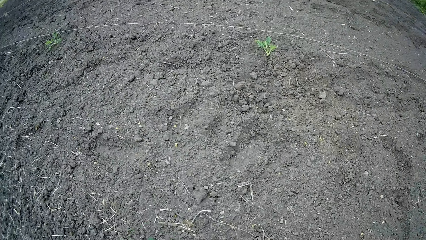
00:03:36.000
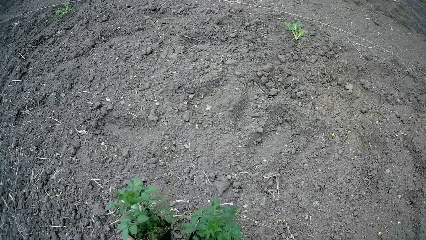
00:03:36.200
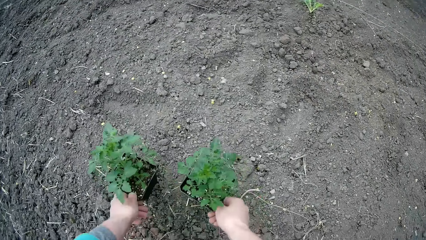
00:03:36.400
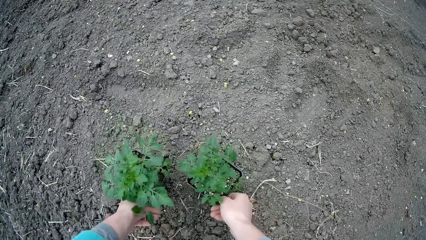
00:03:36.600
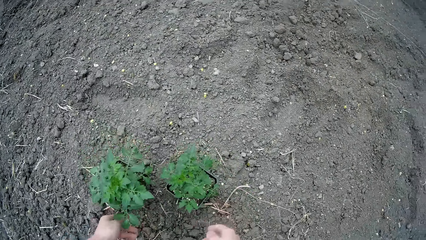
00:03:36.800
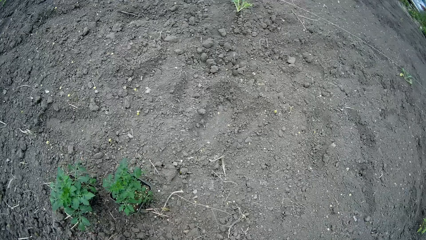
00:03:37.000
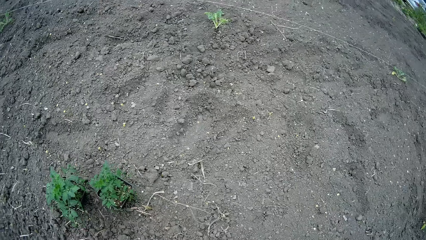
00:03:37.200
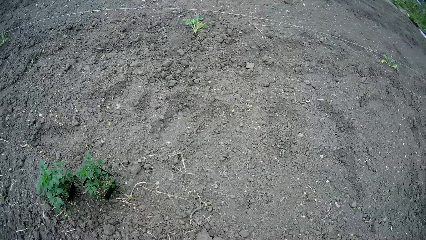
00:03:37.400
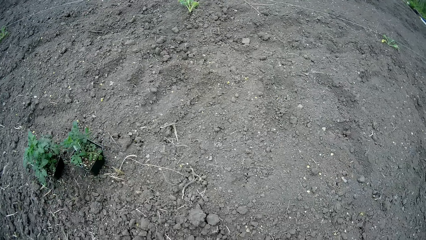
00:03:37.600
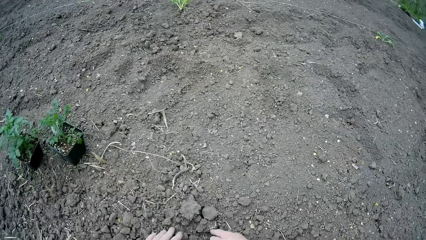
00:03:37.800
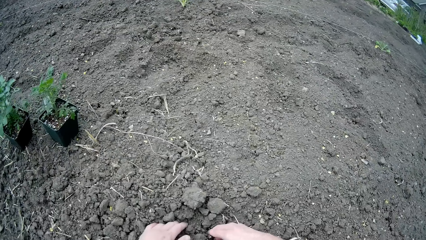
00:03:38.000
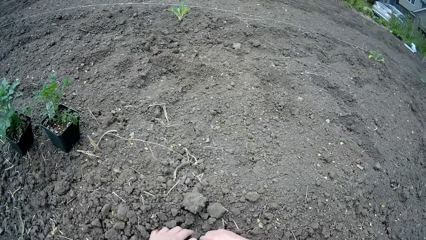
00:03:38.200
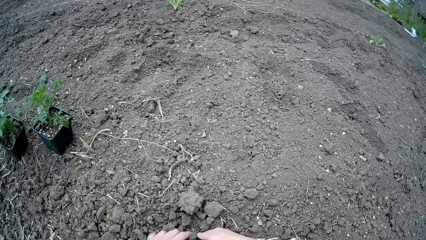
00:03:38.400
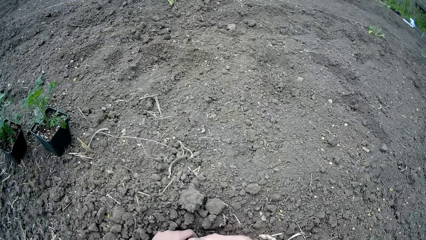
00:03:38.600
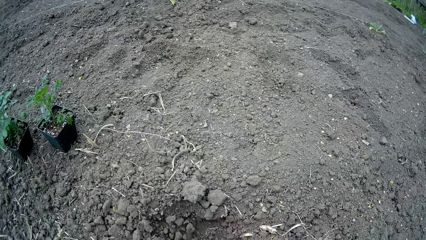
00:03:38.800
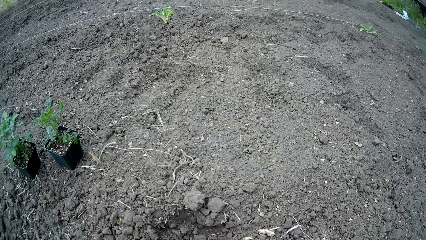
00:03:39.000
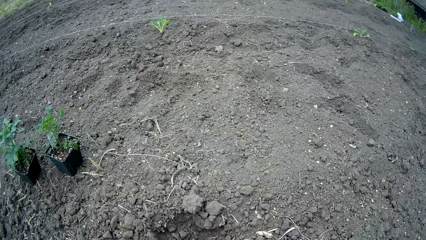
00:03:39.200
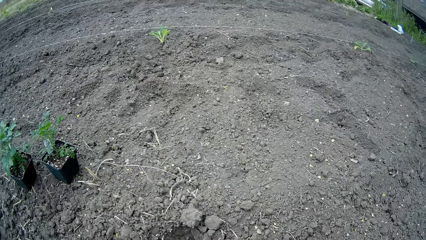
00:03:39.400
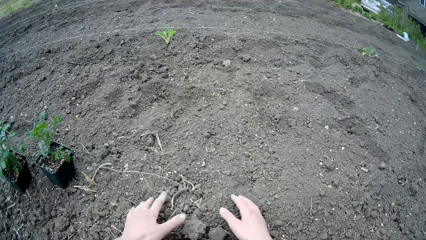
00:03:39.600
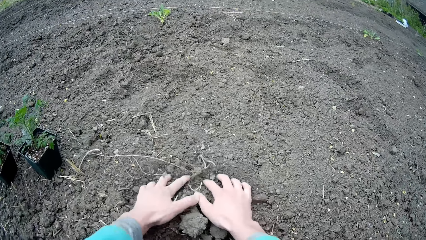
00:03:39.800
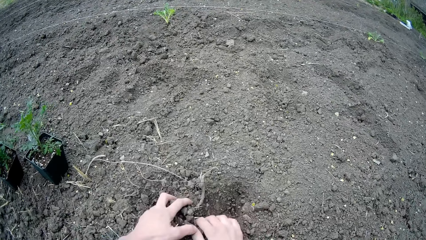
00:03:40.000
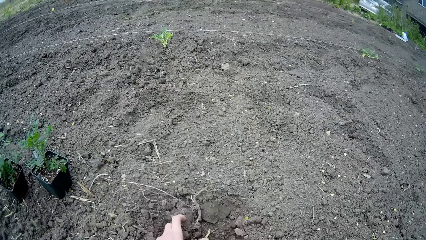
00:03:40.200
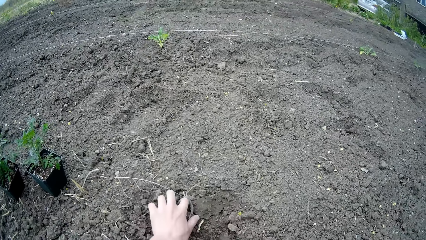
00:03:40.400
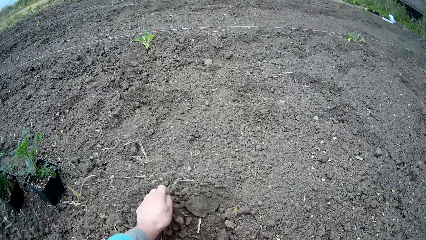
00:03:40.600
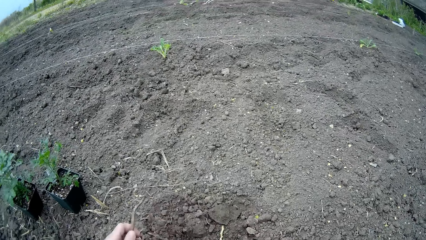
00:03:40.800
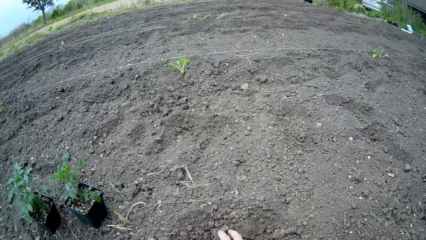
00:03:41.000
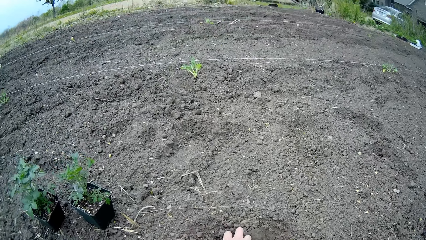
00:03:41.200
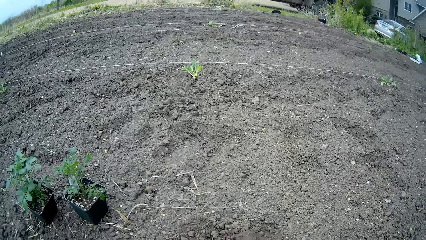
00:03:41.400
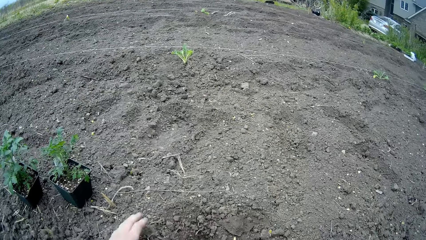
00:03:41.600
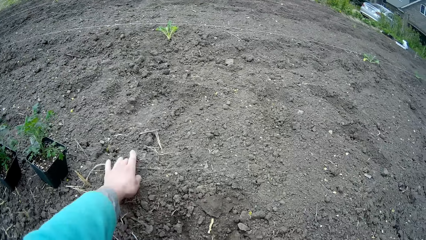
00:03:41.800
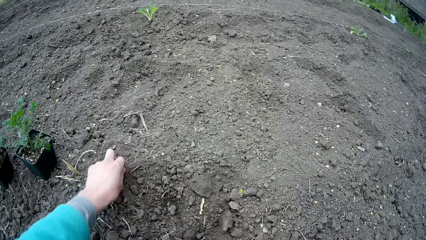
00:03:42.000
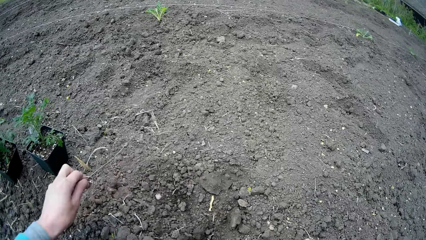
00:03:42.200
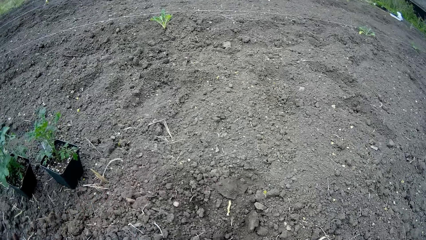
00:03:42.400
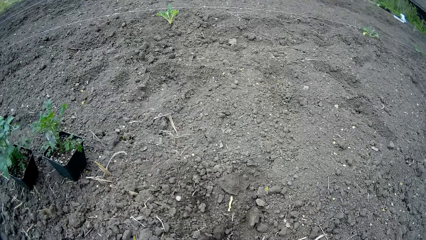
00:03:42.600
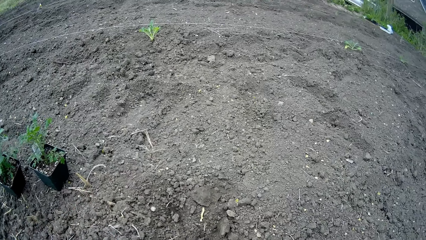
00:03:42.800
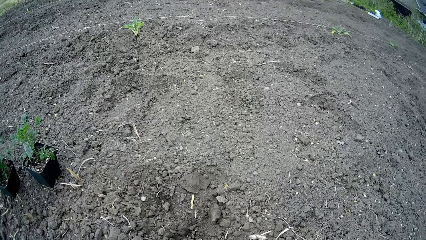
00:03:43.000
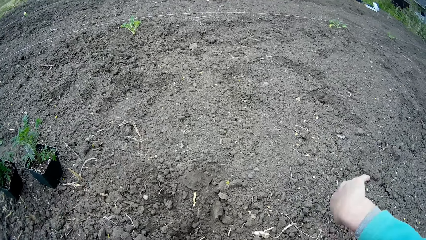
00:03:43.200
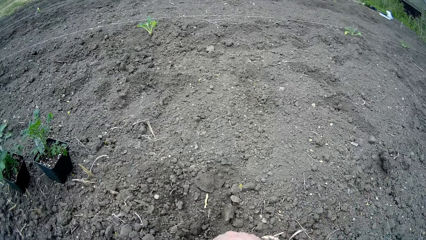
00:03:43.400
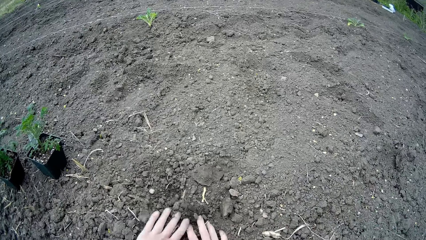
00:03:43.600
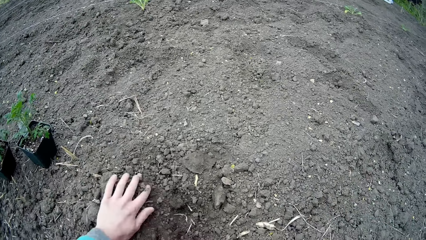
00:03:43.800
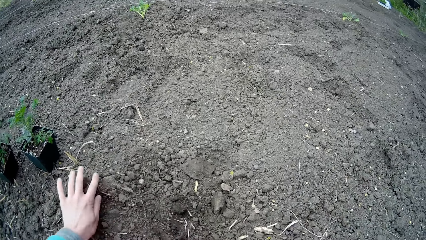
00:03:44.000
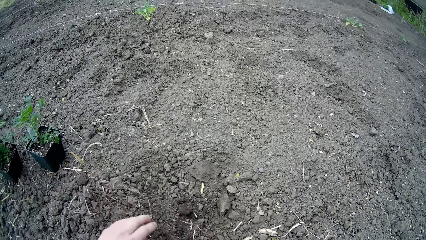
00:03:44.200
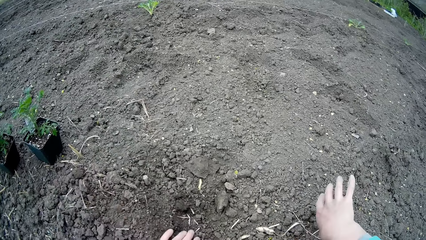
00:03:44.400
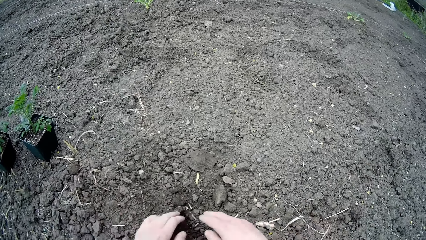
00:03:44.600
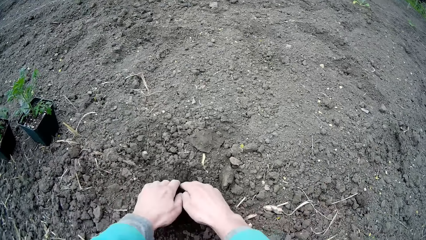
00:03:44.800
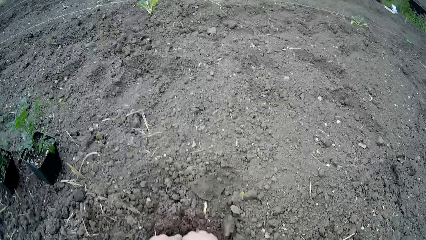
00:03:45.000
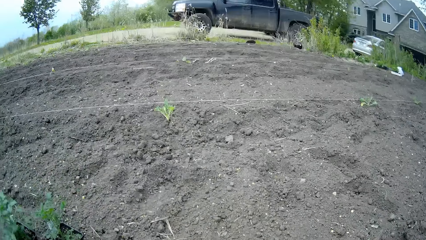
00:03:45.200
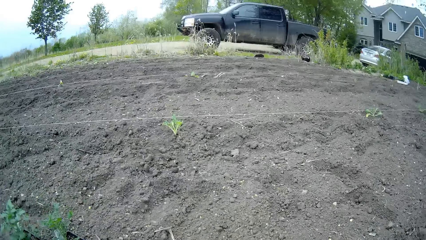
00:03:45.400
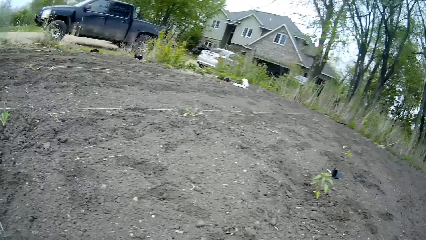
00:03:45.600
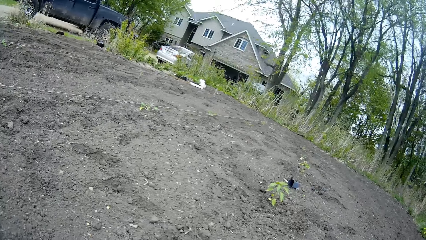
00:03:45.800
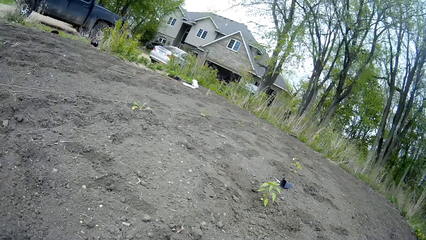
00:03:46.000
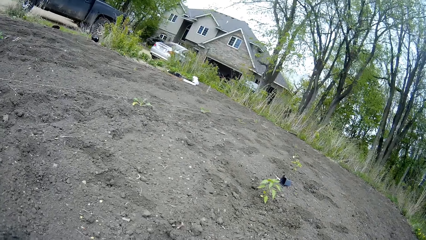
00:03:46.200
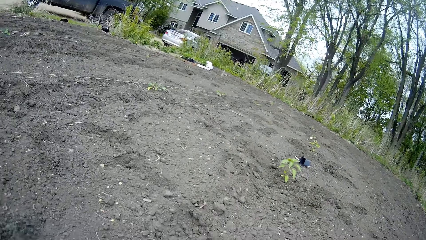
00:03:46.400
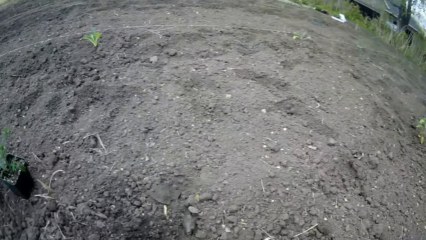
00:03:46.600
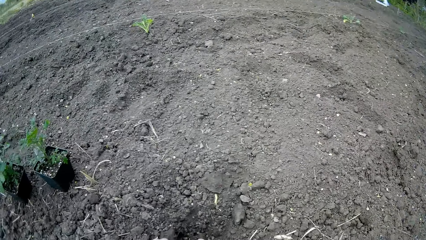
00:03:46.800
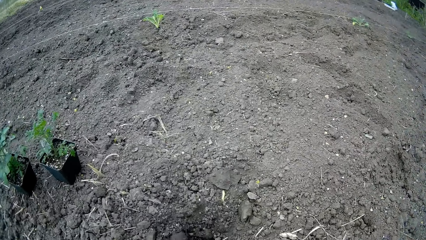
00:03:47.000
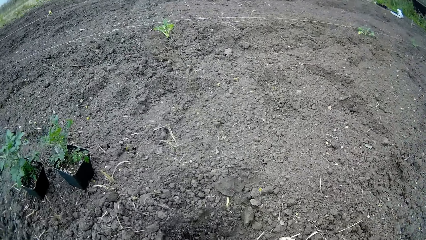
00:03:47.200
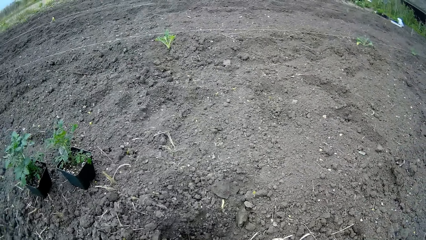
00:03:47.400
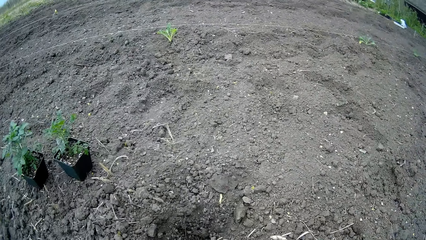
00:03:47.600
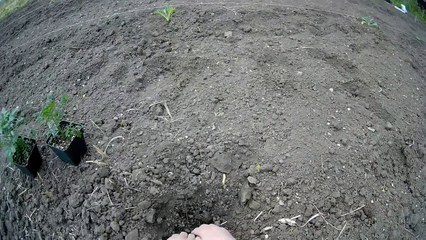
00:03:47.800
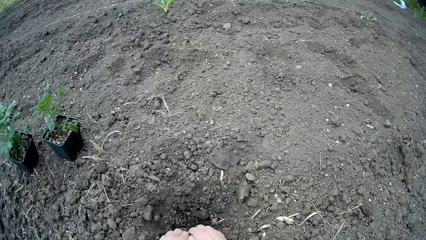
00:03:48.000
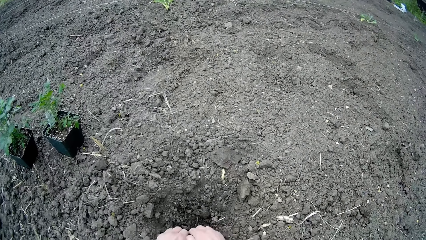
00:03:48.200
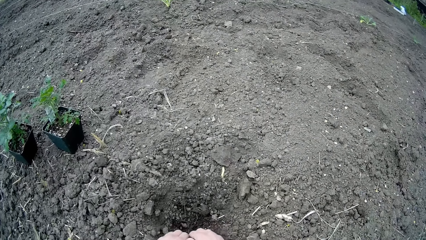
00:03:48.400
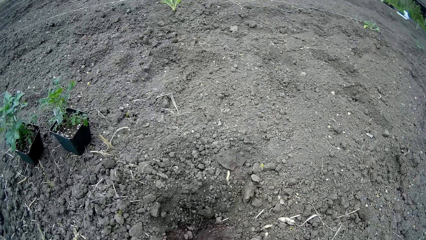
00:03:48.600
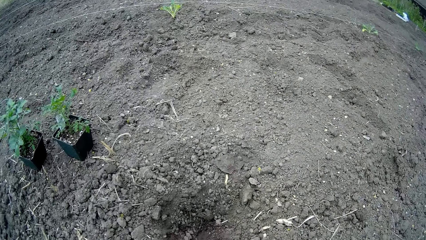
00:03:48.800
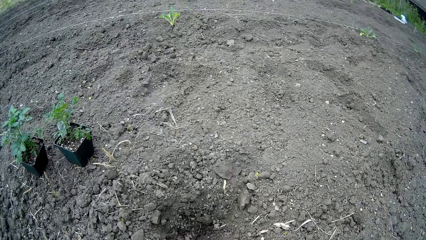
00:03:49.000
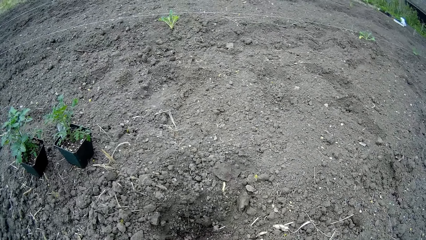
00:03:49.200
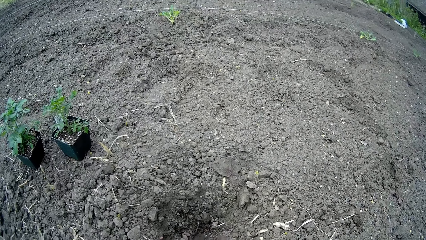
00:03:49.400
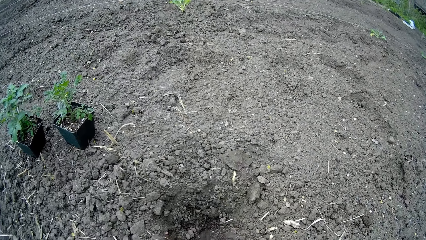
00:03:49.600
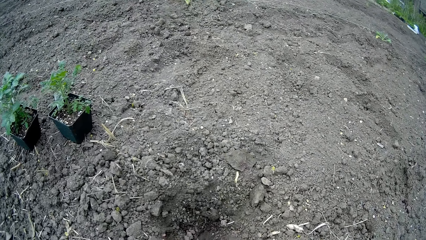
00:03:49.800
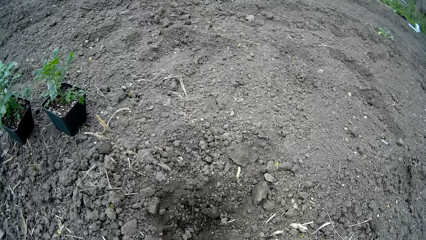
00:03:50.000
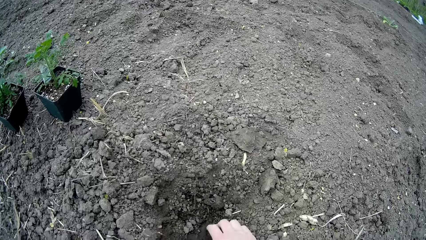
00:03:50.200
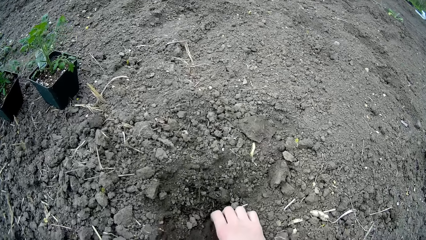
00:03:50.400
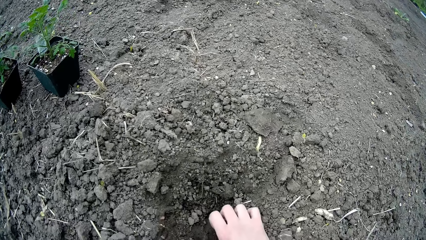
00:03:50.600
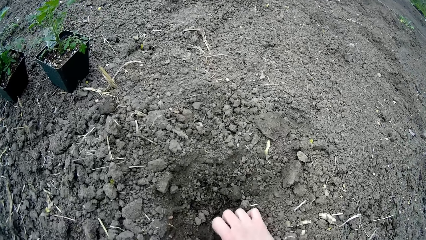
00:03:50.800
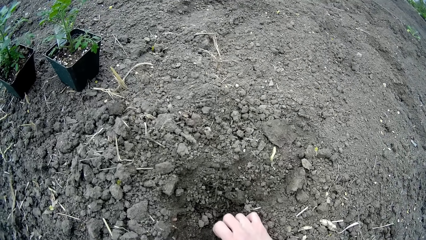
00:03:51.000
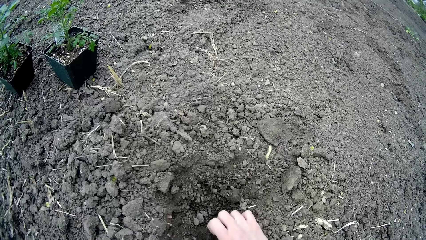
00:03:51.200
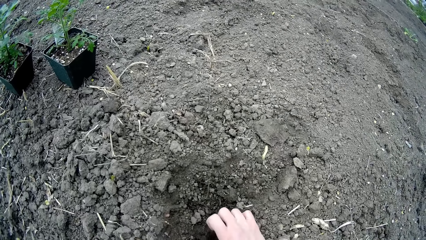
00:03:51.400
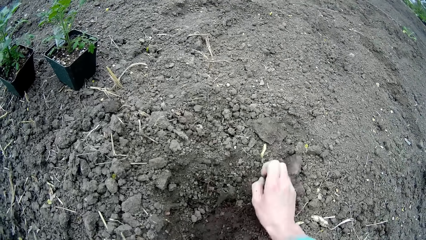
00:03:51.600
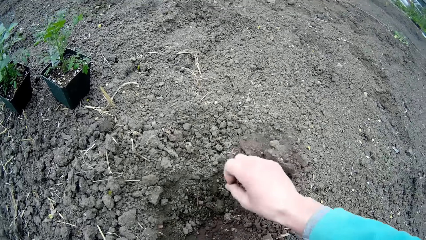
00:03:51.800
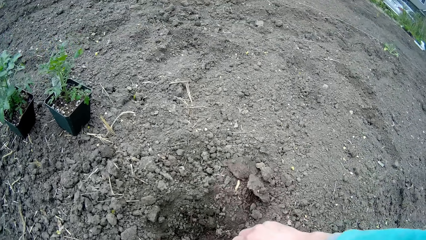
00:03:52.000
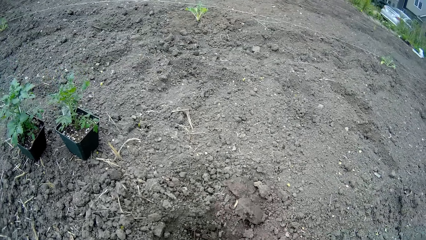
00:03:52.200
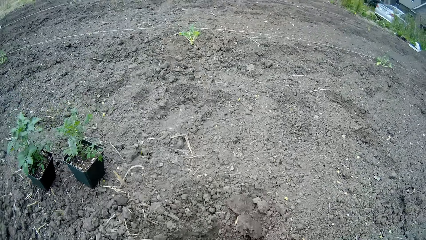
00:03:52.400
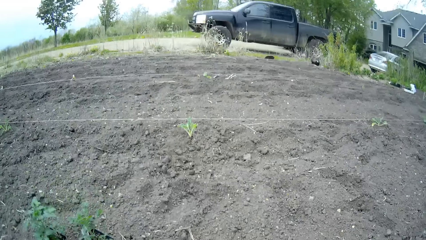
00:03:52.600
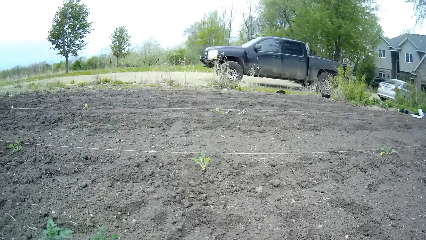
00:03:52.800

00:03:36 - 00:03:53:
The camera wearer drops potted plants on the ground with both hands. They scatter sand with both hands. They dig with the hands. They remove debris from the ground with both hands. They dig in the sand with both hands.
